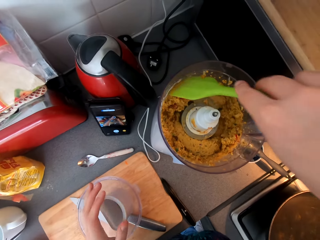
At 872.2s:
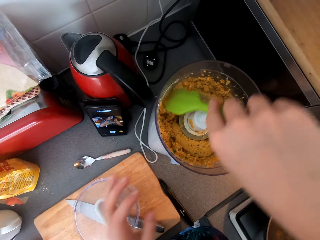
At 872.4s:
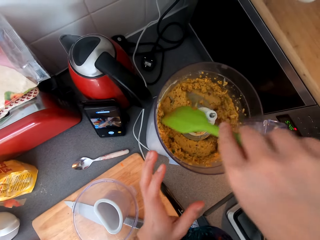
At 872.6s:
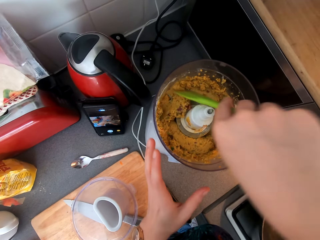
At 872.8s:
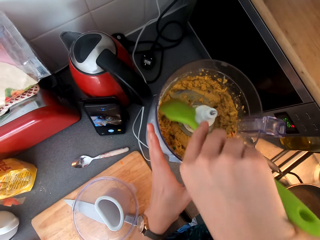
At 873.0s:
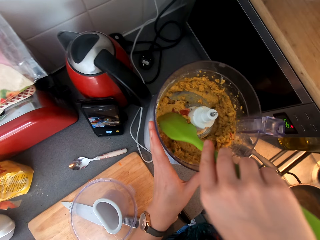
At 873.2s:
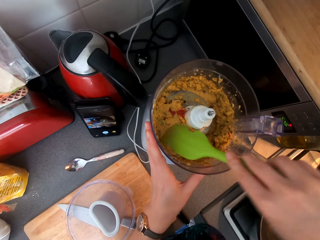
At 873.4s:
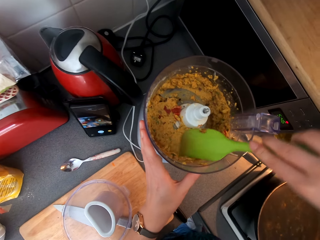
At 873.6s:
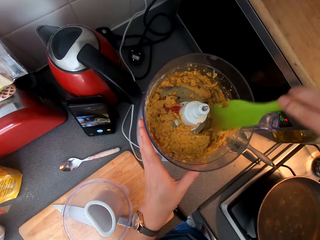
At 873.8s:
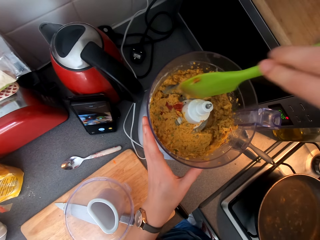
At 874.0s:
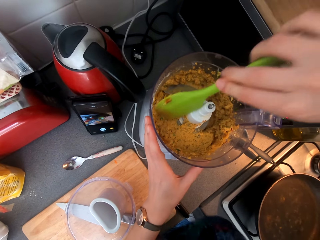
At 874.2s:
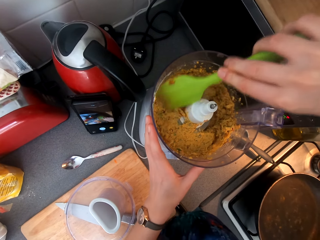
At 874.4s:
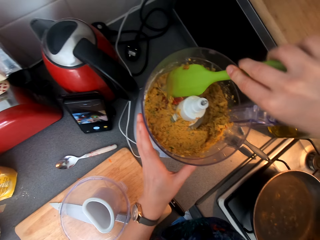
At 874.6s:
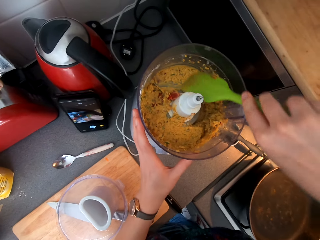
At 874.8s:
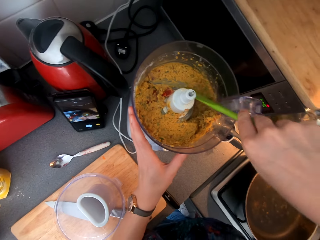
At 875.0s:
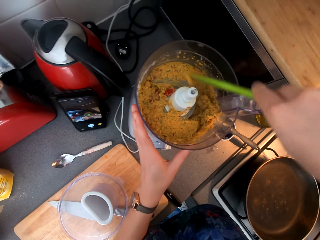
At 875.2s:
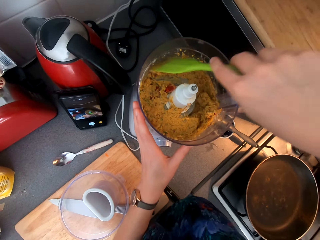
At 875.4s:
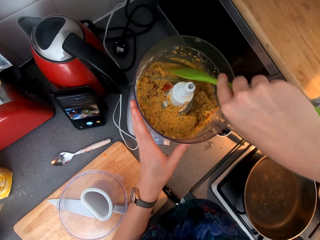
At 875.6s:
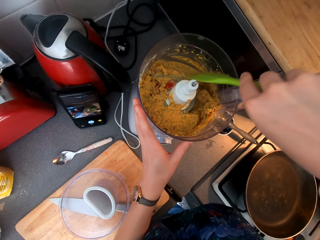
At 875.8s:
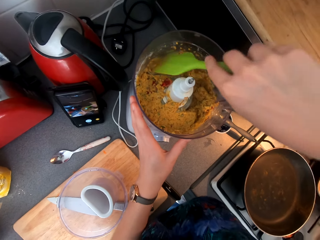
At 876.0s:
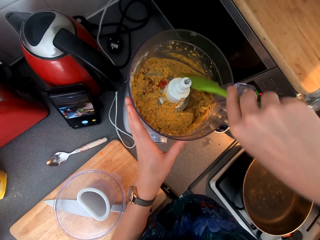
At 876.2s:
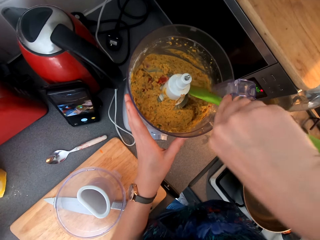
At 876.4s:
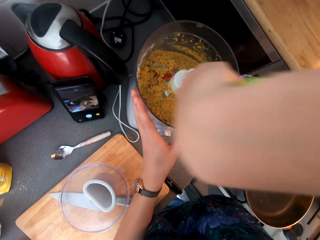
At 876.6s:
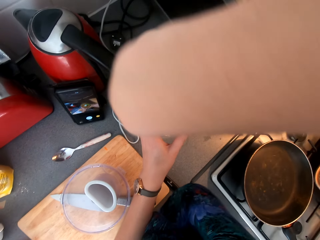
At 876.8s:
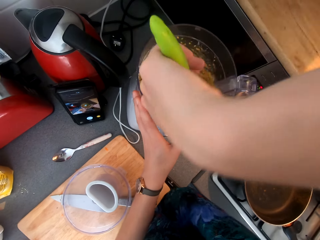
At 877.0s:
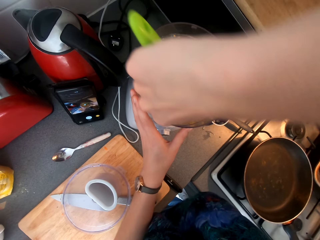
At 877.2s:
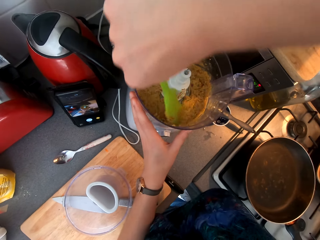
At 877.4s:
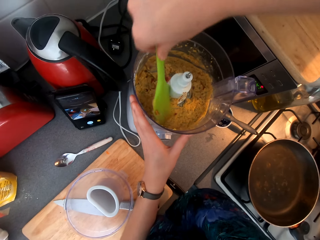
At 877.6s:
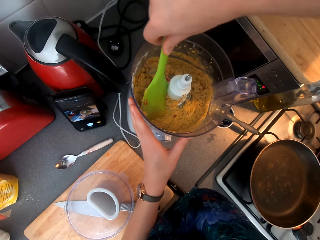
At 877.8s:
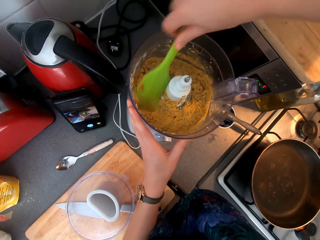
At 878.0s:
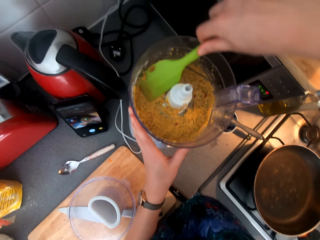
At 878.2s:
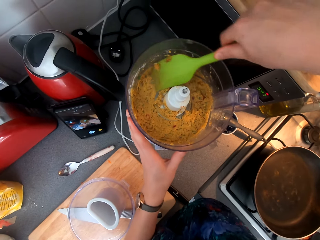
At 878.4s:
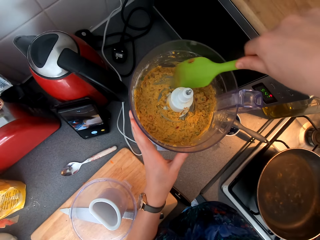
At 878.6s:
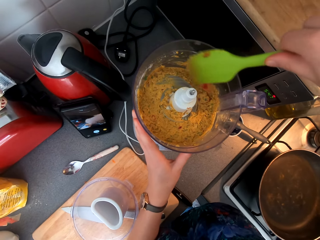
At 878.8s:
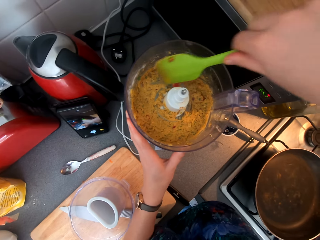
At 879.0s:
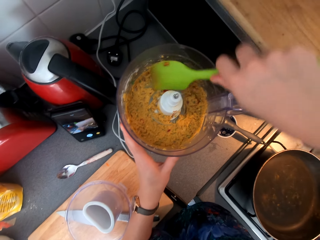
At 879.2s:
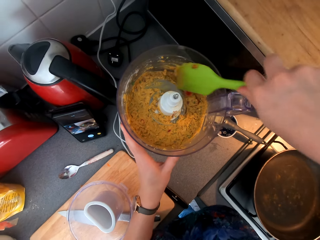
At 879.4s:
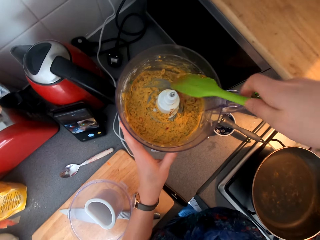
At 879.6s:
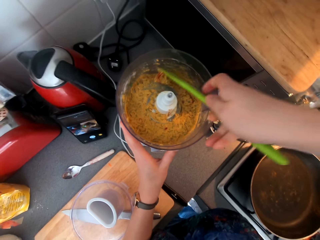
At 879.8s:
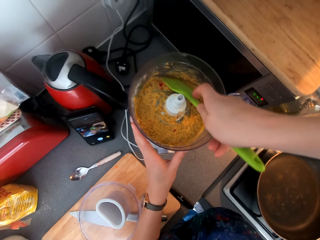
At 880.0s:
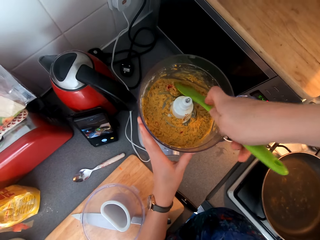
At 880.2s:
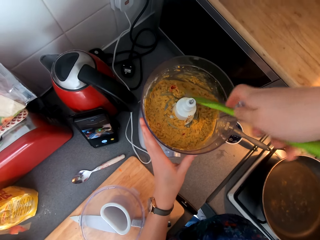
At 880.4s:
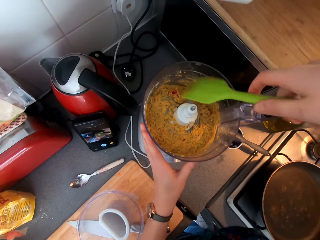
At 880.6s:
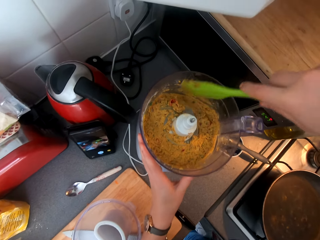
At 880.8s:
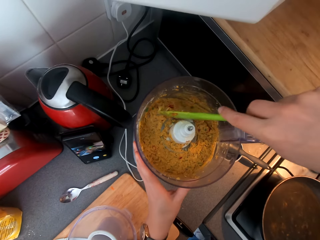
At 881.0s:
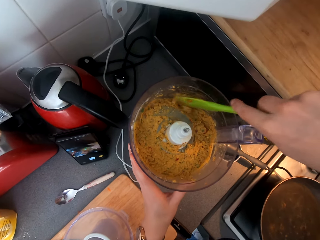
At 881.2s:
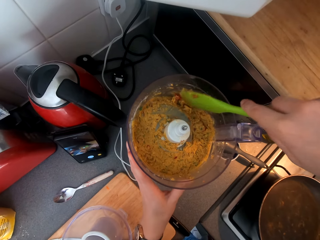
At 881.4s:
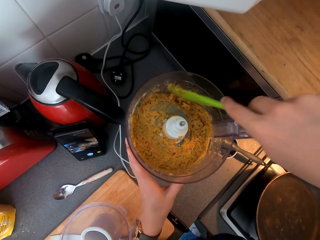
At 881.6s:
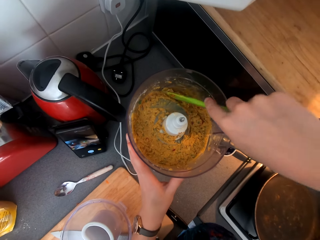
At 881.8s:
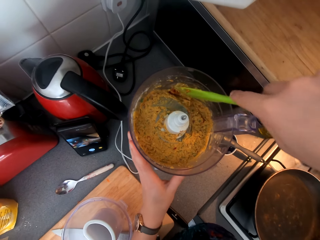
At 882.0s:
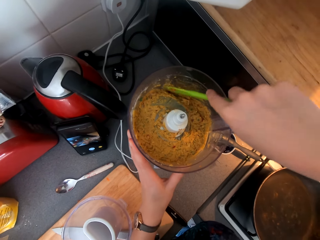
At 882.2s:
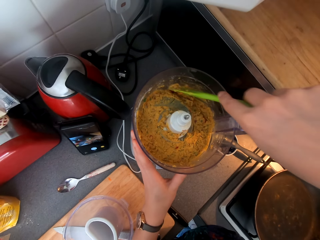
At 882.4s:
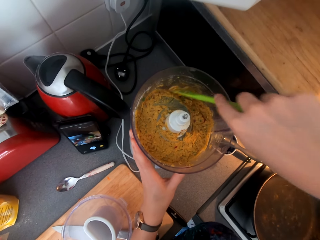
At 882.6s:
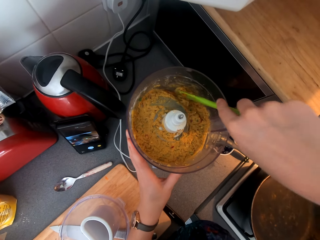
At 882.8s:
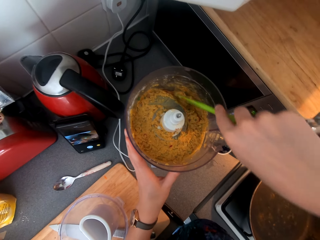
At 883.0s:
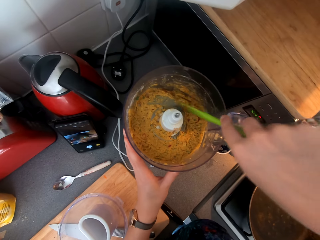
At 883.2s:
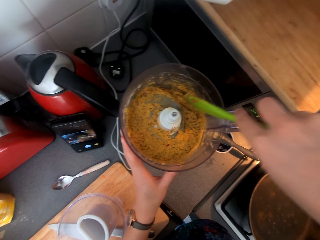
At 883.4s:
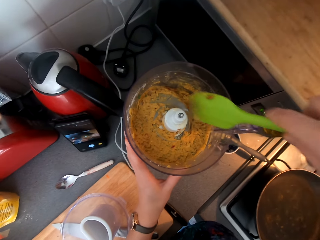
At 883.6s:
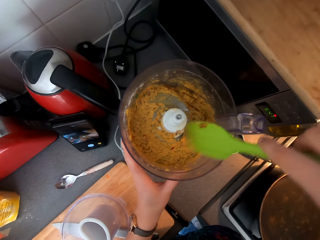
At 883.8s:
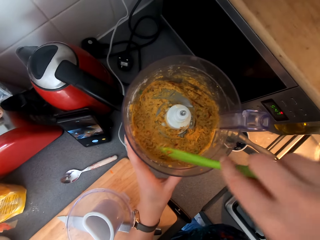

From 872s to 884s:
The camera wearer mixes the food in the blender.

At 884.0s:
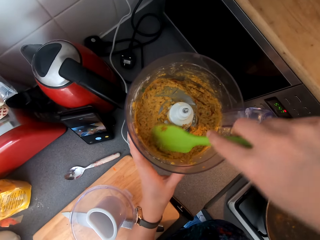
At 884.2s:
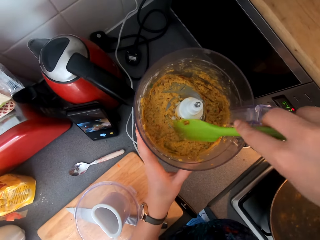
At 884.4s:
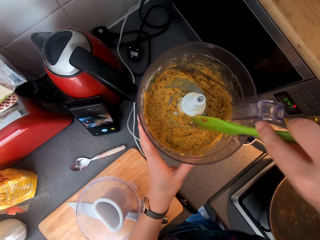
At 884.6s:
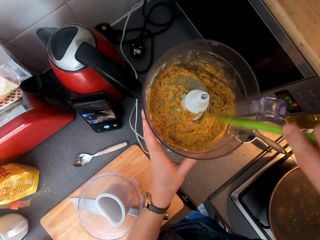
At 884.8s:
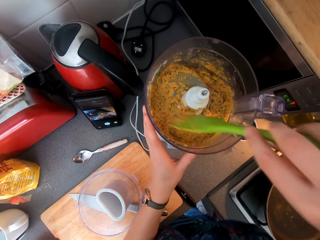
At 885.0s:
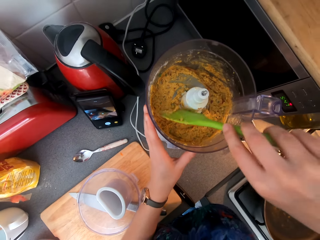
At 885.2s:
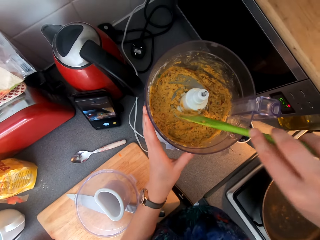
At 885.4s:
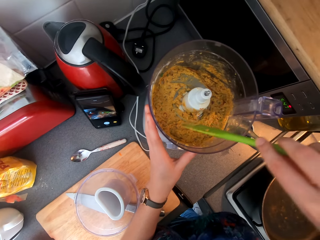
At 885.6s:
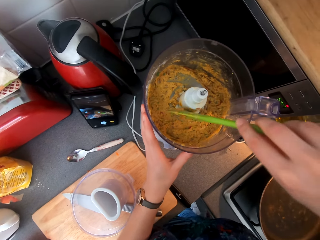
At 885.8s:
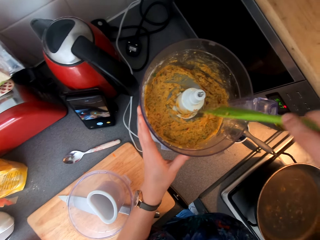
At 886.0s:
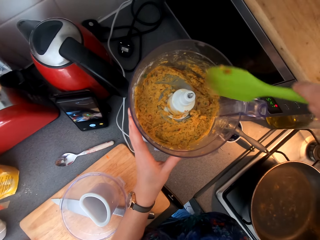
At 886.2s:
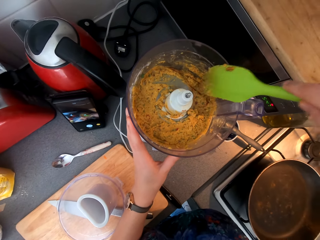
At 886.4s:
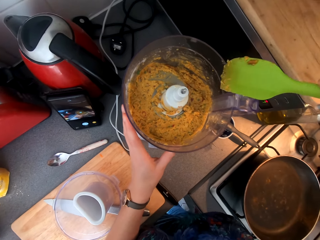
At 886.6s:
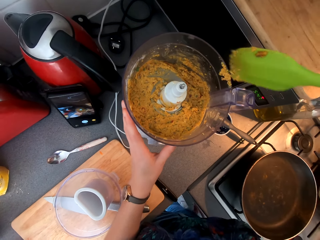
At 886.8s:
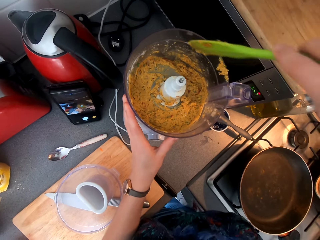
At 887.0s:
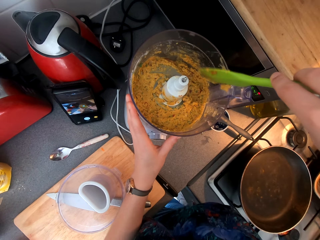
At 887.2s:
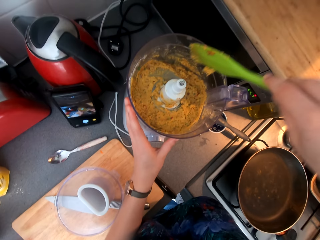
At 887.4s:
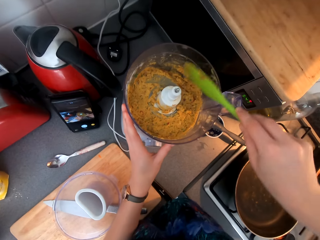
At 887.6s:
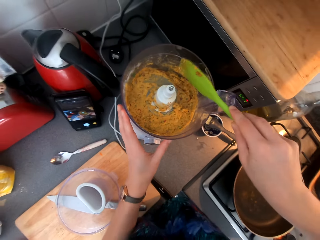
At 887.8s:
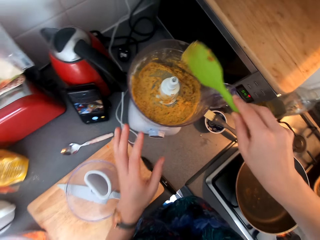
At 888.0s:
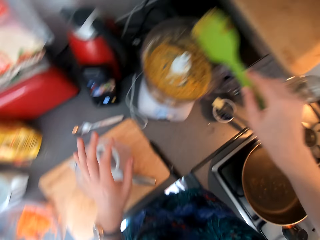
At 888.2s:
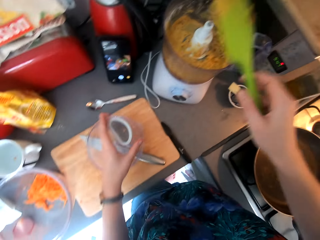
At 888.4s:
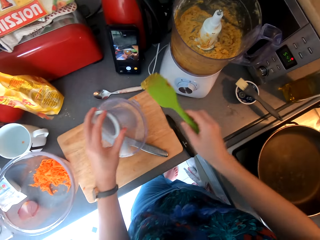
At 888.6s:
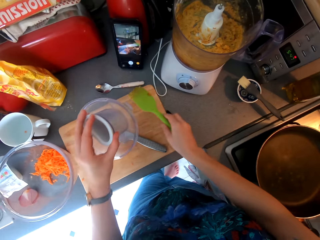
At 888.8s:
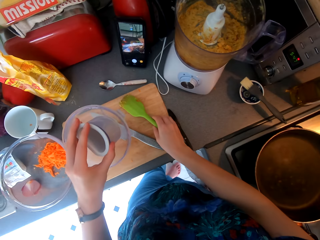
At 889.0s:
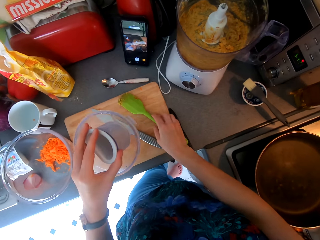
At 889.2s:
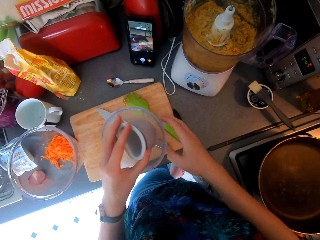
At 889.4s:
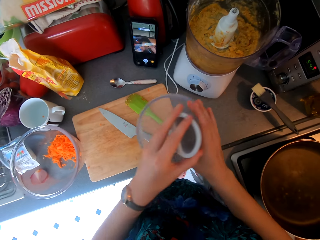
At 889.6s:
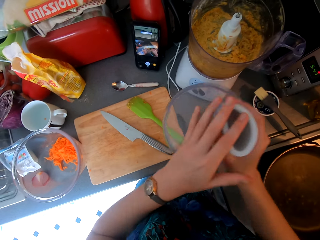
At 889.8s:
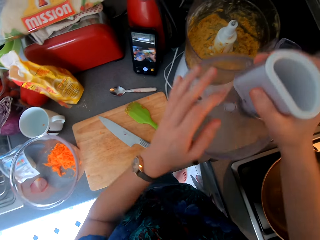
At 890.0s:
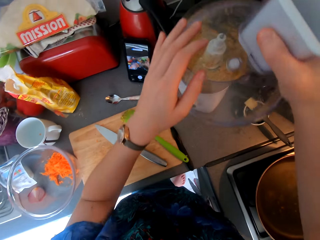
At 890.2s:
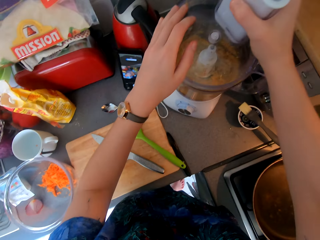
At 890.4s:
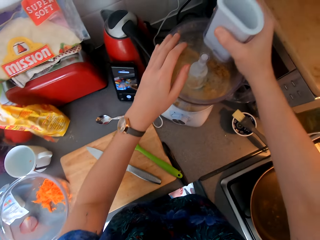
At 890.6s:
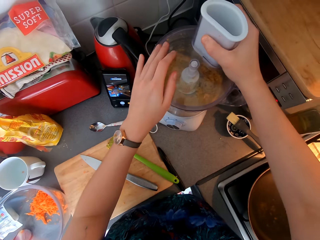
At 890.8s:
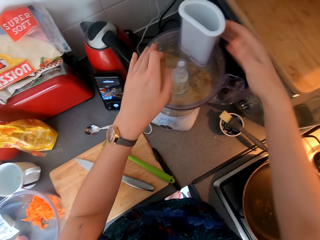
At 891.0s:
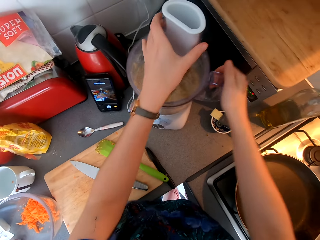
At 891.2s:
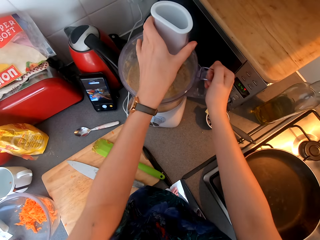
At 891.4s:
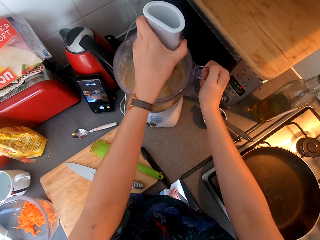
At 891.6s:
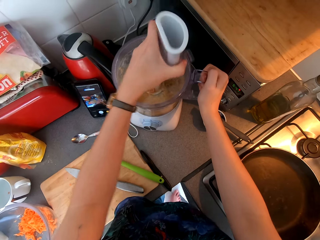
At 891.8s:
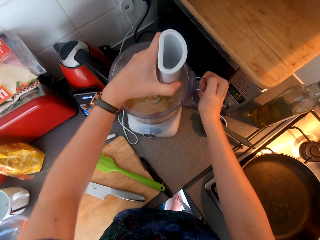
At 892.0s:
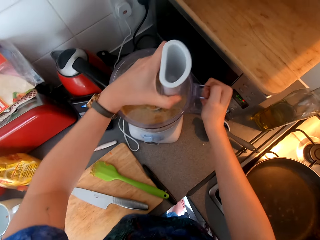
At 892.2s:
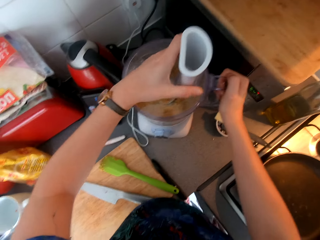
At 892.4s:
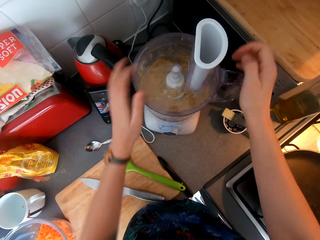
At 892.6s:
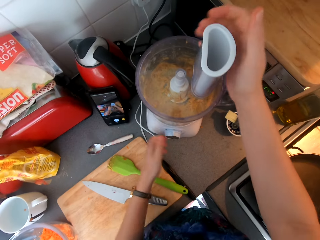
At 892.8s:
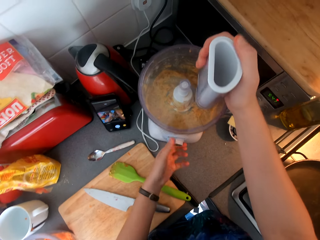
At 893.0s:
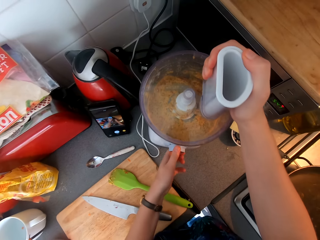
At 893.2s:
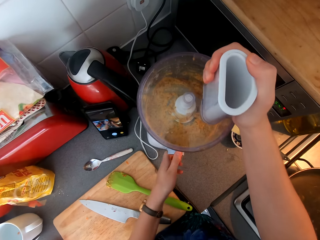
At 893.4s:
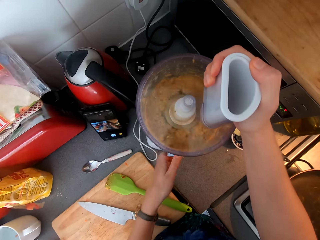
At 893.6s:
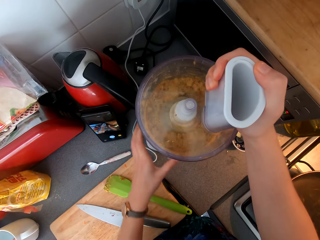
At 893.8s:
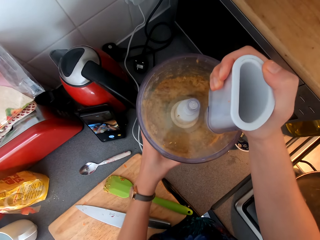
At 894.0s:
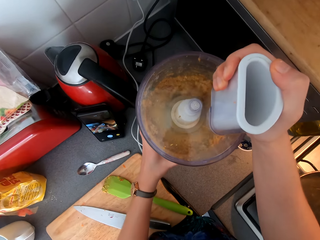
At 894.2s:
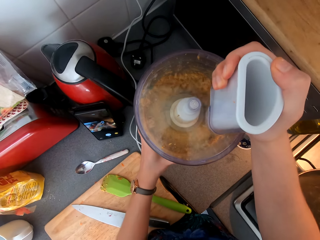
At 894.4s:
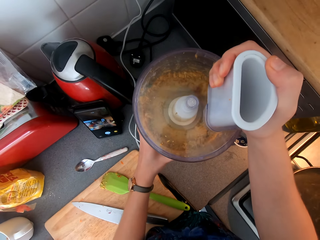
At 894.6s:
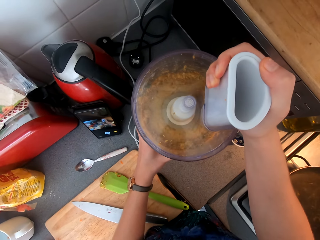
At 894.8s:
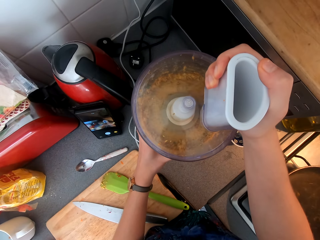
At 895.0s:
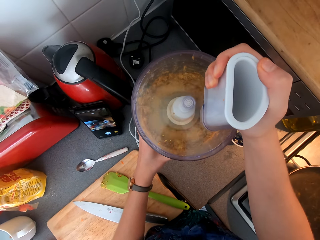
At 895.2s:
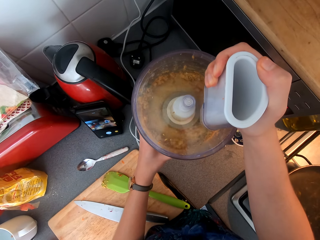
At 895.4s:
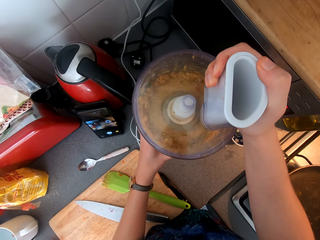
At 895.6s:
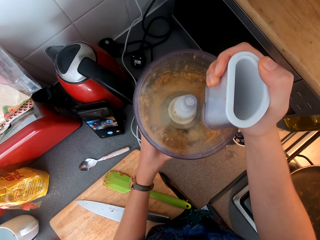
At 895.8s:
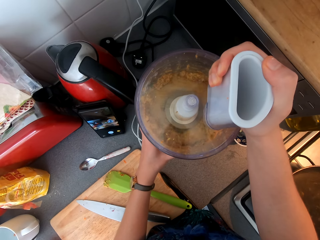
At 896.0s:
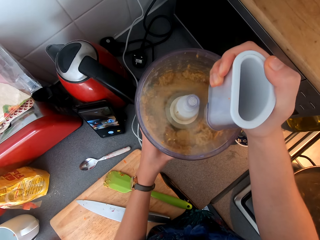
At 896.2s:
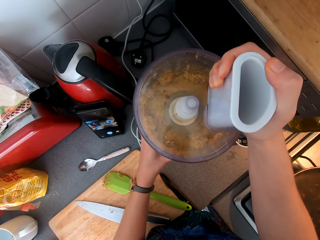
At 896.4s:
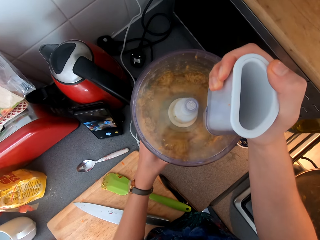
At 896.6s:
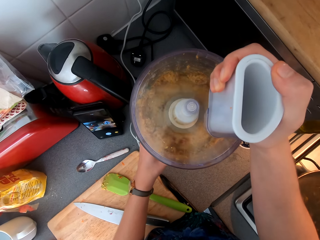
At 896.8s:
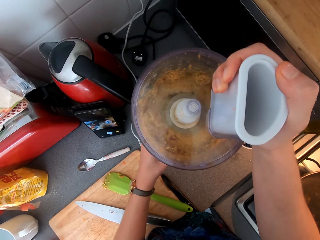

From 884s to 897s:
The camera wearer places the cooking spoon on the chopping board. They close the blender. They switch the blender on. They blend food.
